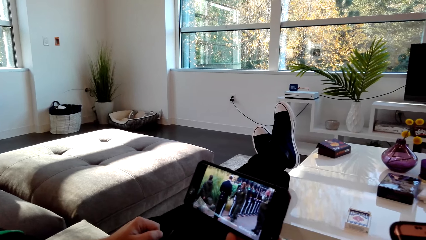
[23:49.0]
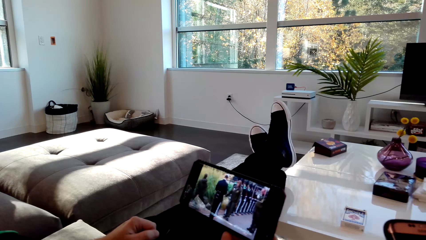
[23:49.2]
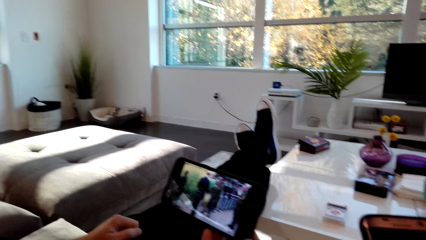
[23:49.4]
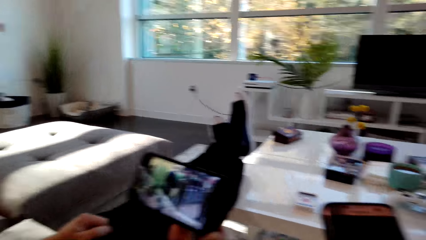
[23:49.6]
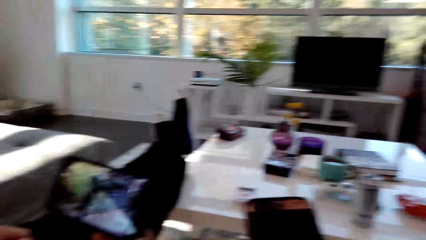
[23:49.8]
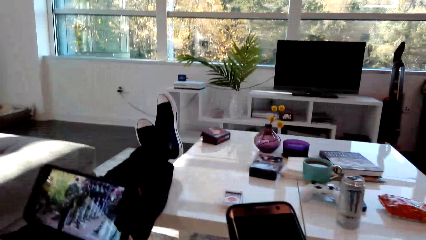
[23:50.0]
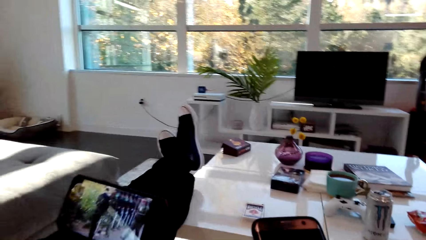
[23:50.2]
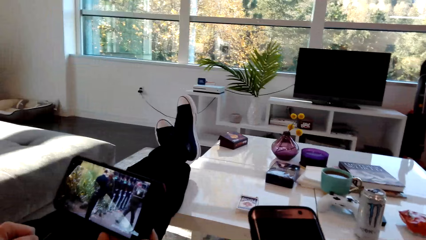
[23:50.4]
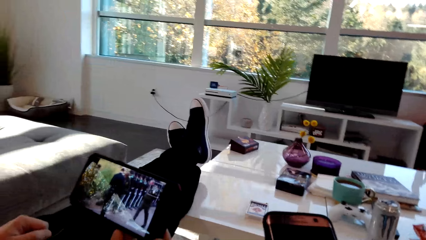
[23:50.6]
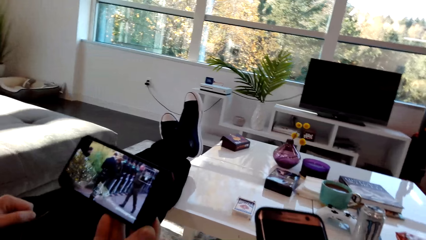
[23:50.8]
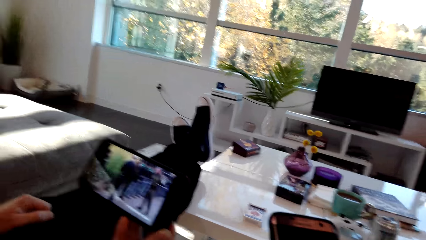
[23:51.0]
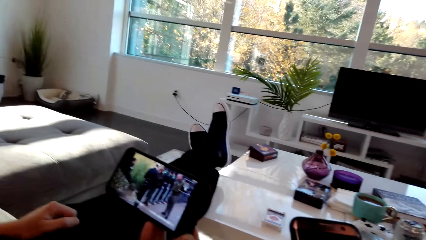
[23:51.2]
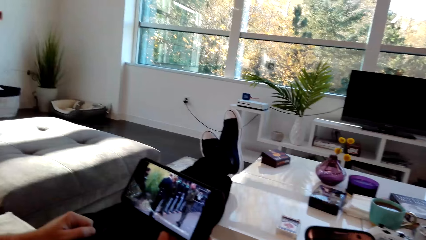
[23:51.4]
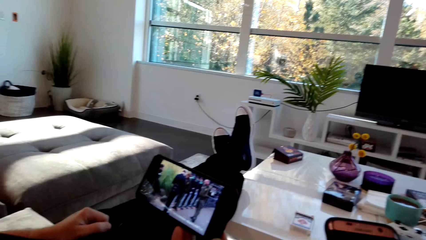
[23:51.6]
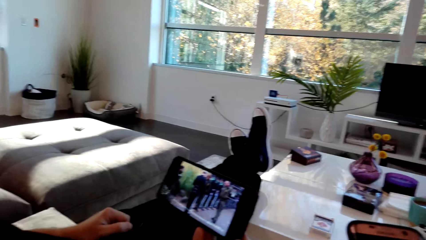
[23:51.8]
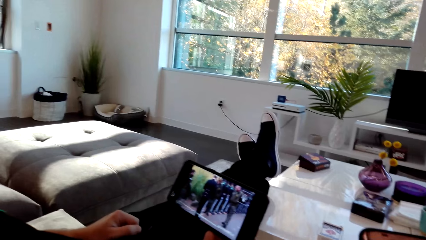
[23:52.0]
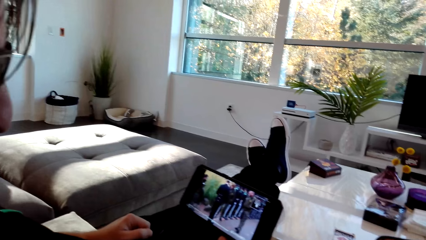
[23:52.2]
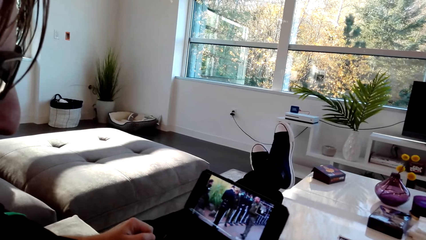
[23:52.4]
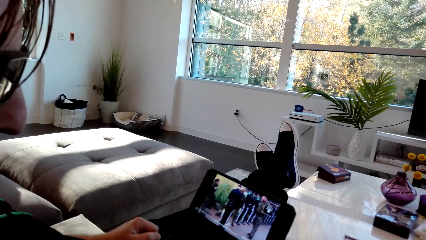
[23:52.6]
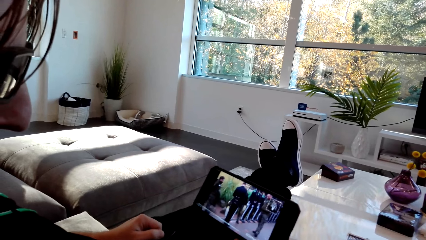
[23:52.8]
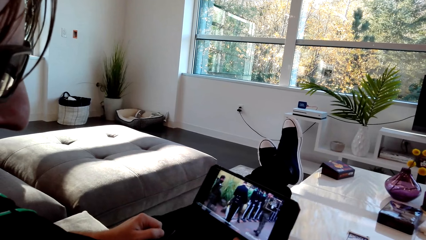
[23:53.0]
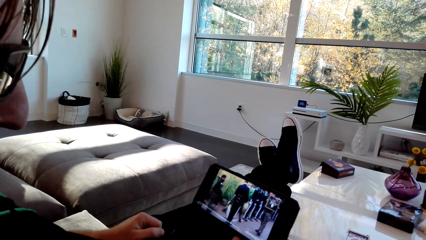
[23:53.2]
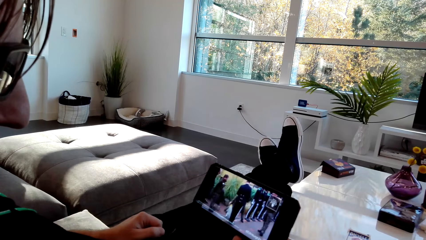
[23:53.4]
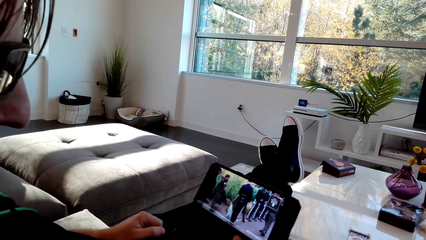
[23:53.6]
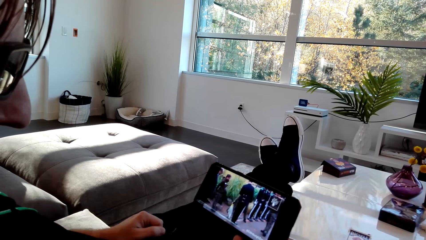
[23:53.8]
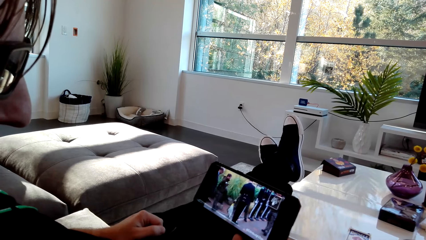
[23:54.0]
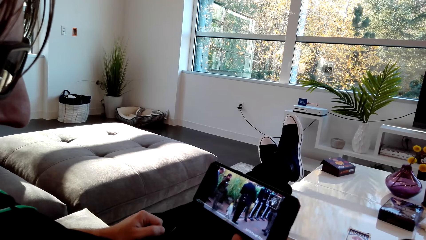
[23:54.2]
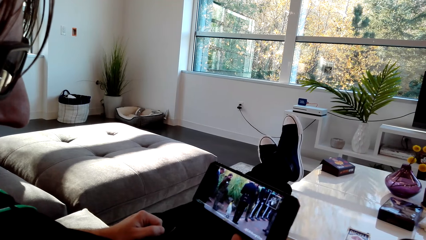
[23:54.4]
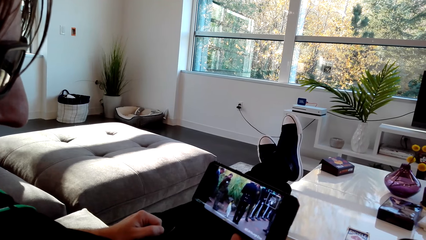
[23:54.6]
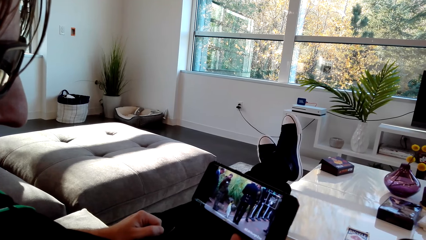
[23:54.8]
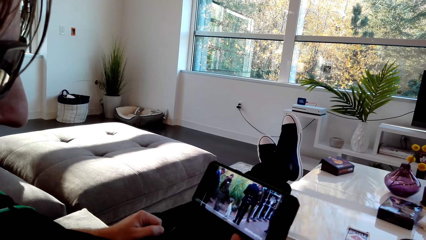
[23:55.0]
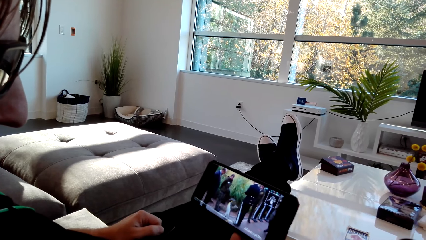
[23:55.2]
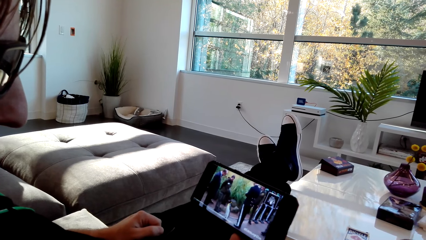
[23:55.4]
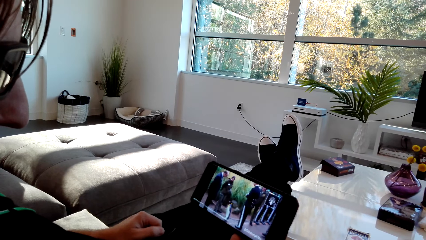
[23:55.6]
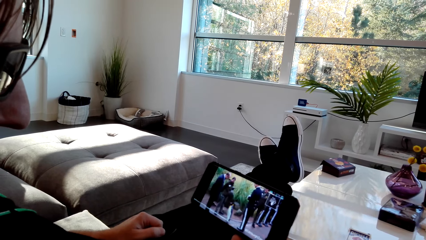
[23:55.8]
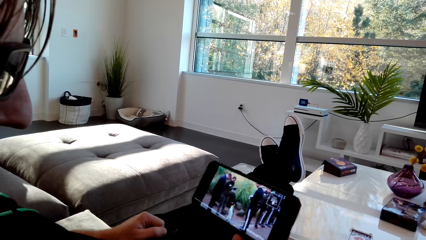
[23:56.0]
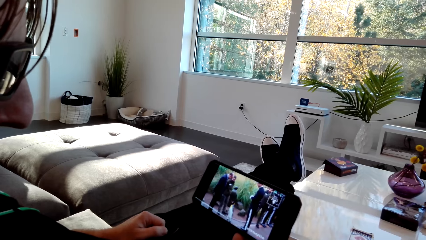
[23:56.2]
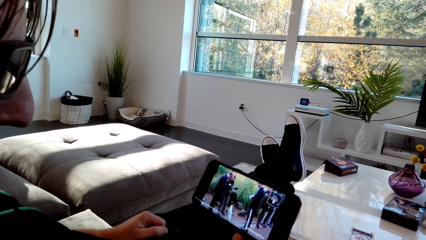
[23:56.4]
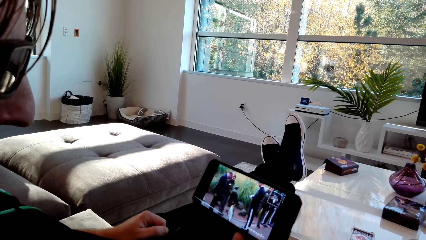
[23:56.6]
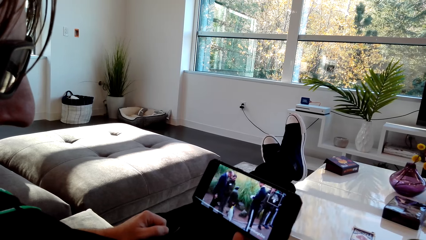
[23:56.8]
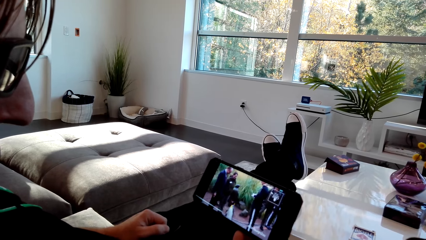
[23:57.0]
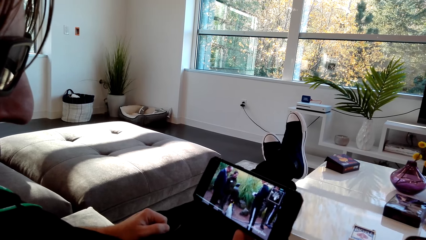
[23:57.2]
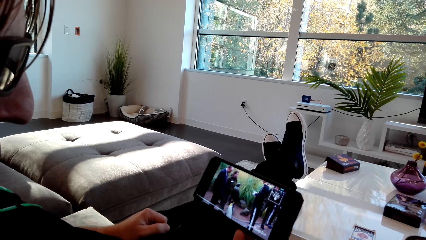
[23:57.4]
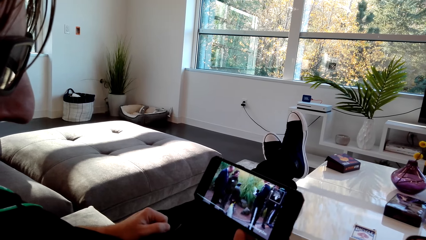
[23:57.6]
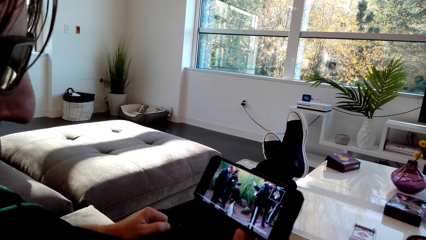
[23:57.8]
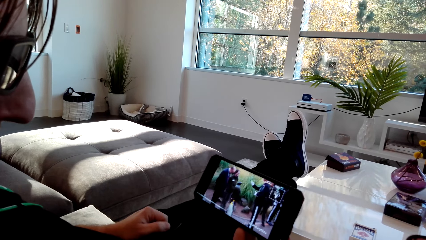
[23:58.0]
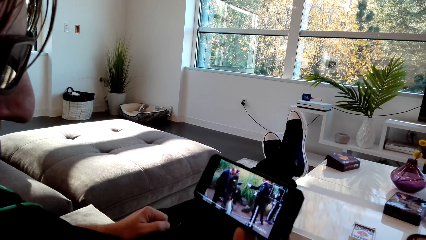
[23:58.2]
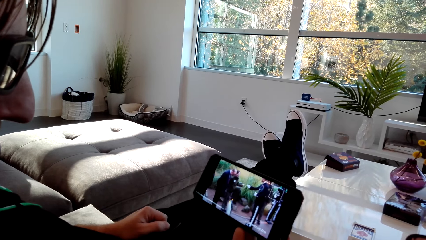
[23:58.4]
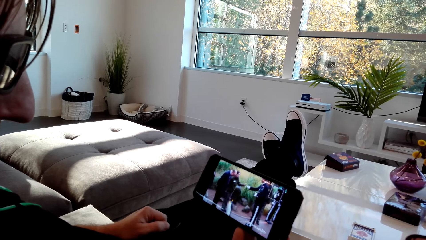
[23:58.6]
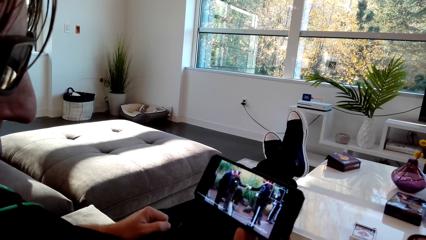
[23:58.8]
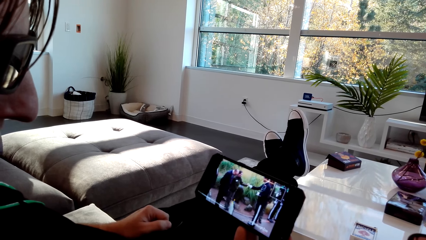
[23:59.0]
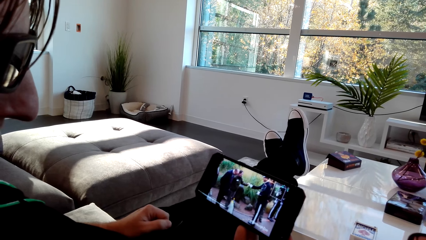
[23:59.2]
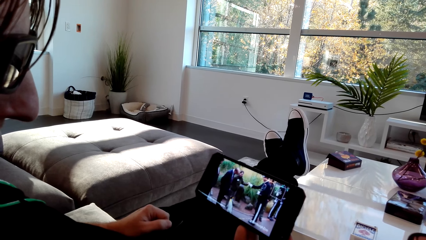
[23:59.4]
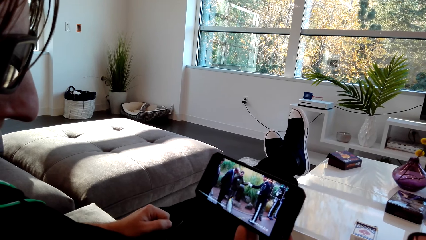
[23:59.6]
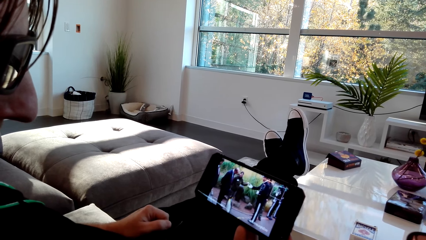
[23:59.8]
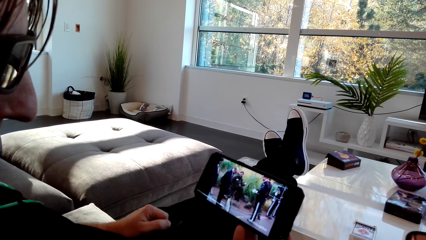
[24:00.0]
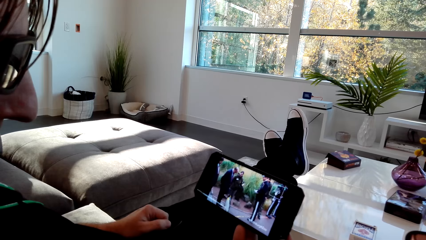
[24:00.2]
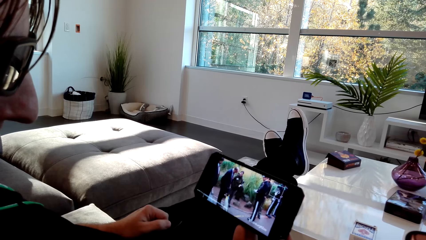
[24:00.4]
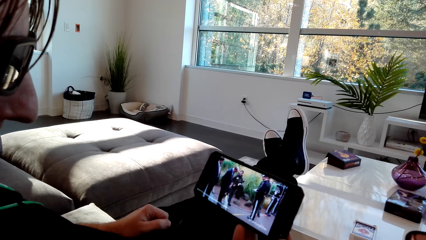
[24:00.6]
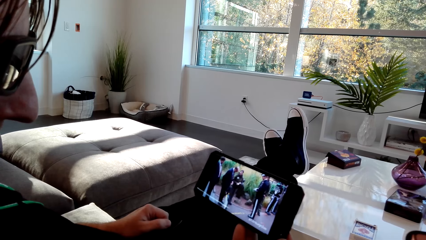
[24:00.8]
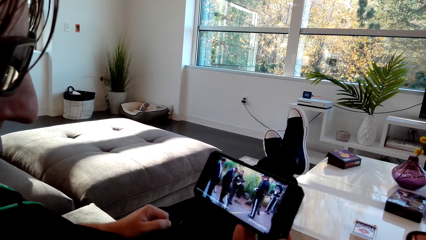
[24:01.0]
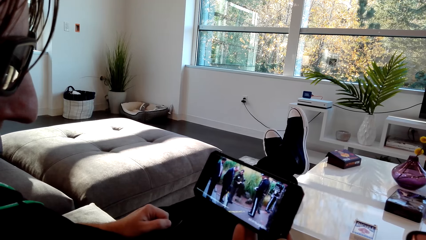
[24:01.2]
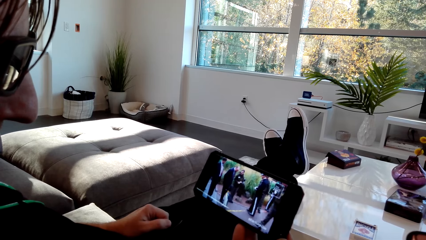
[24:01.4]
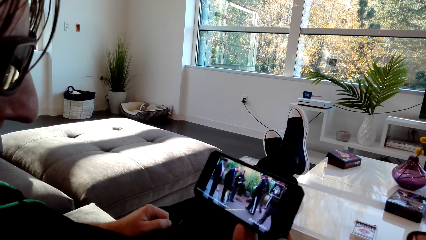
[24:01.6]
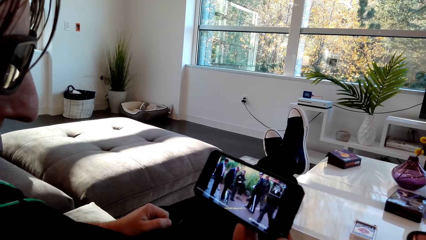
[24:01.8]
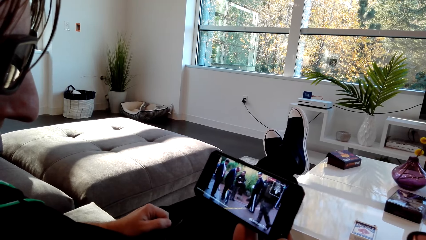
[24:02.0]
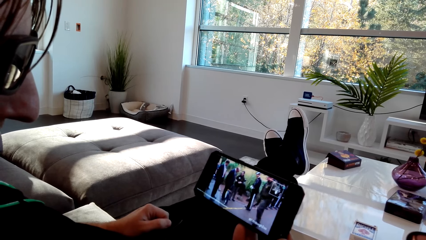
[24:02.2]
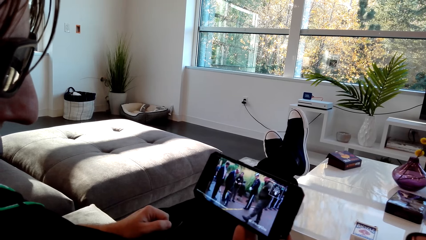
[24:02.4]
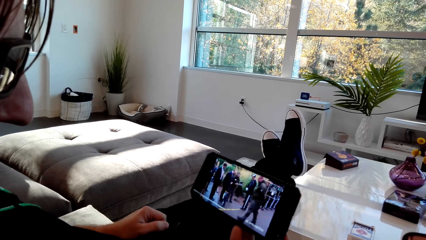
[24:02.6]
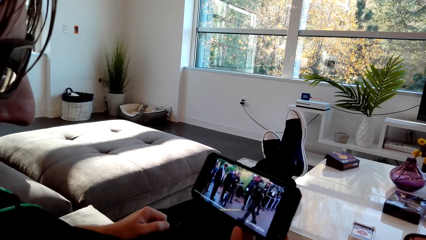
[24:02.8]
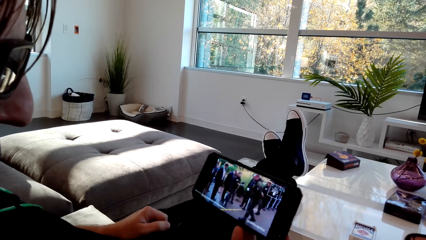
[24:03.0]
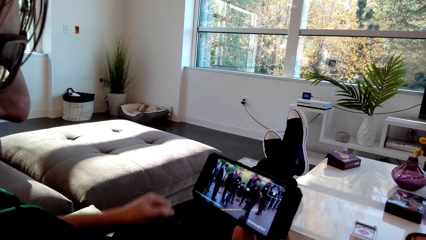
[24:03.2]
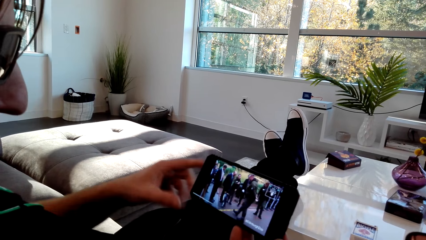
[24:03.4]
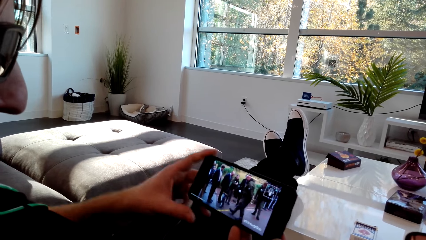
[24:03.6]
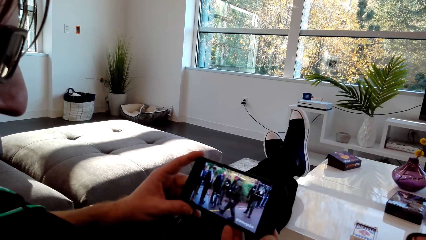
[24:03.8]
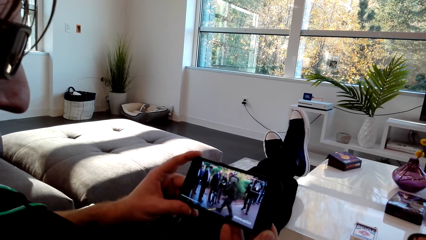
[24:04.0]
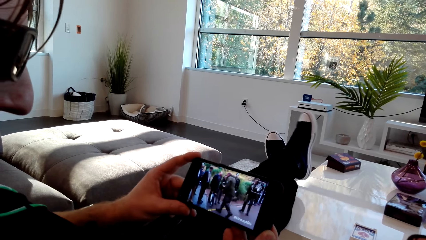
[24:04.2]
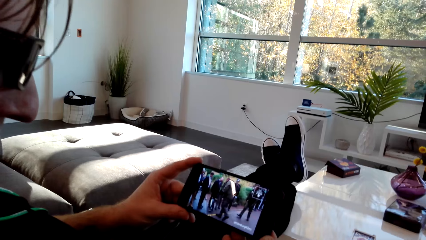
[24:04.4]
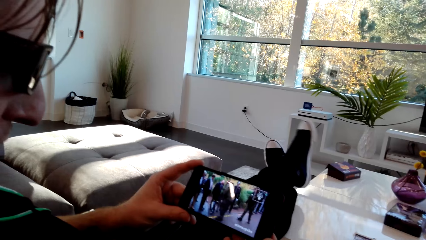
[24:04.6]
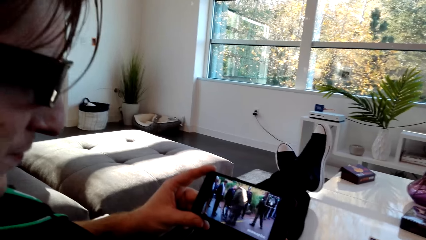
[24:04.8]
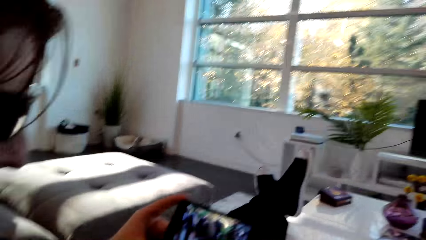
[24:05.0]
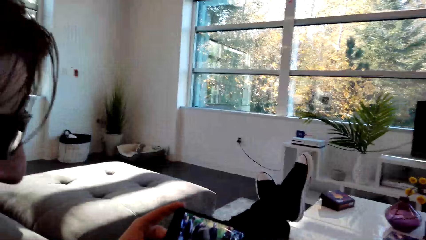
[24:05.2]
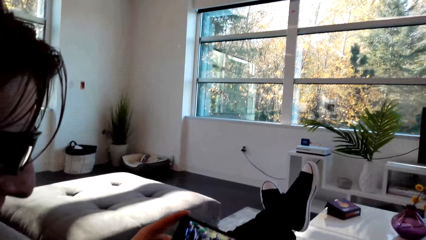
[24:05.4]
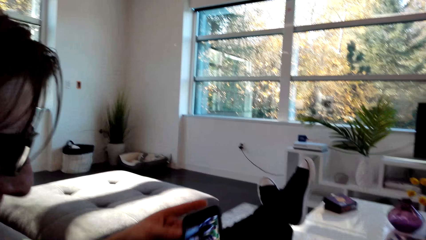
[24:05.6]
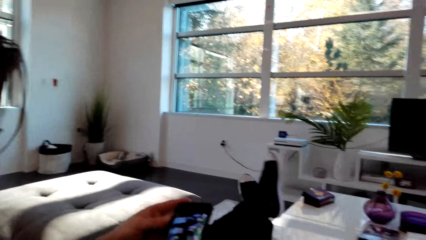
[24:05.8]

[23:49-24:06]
The camera wearer dialogs with a person. They watch a video on a phone.
